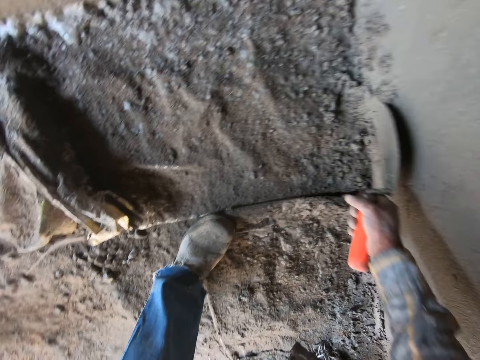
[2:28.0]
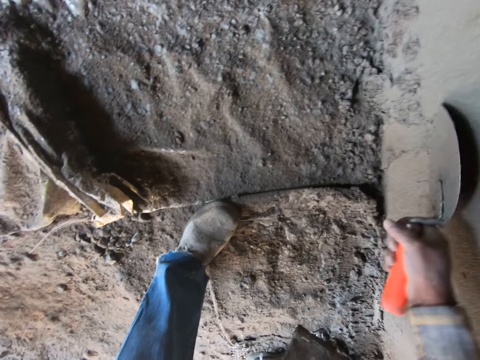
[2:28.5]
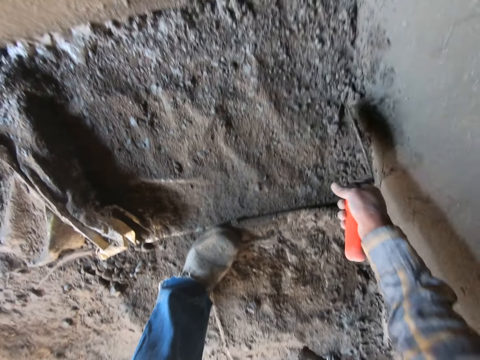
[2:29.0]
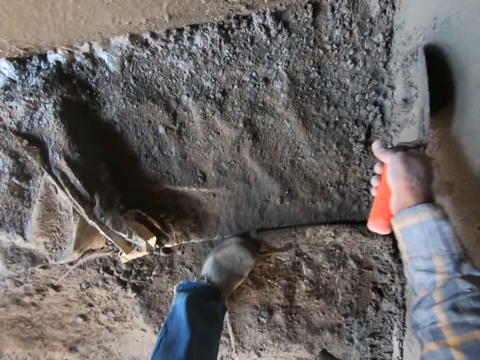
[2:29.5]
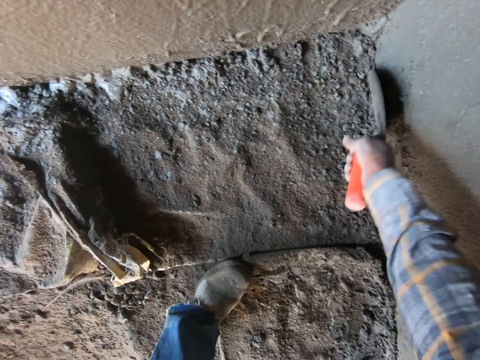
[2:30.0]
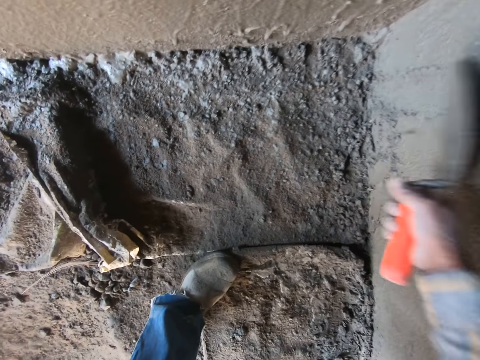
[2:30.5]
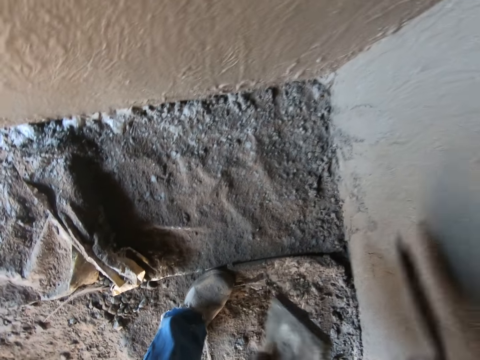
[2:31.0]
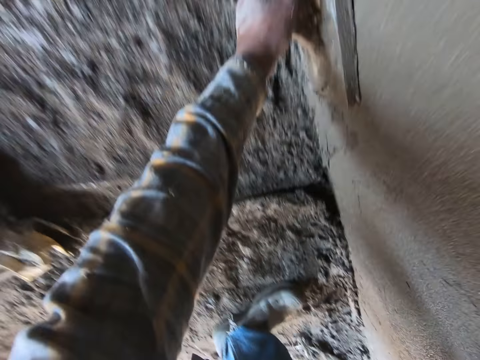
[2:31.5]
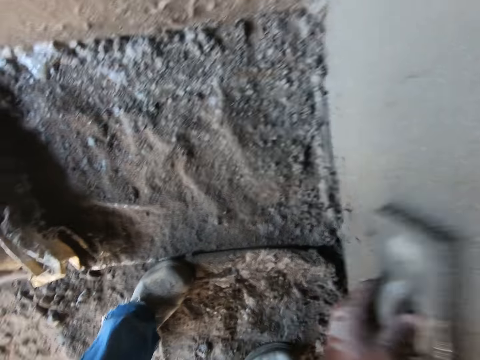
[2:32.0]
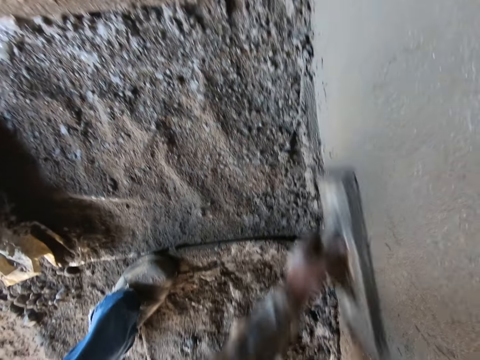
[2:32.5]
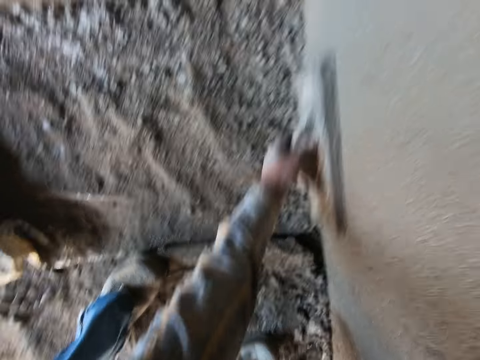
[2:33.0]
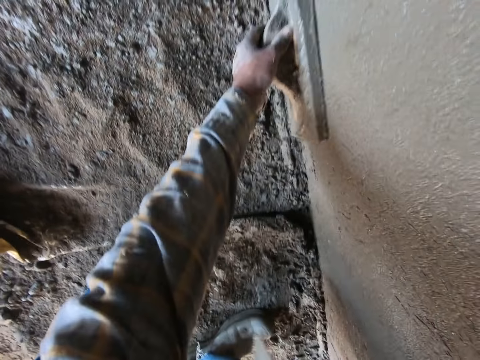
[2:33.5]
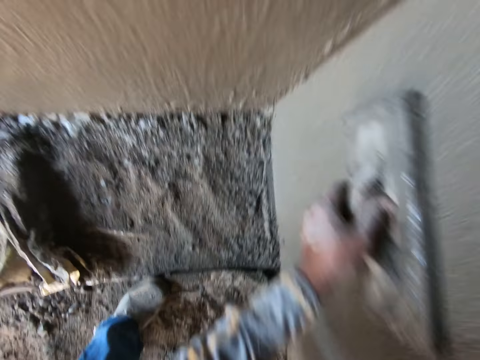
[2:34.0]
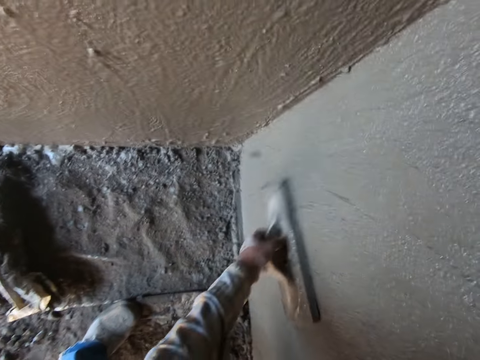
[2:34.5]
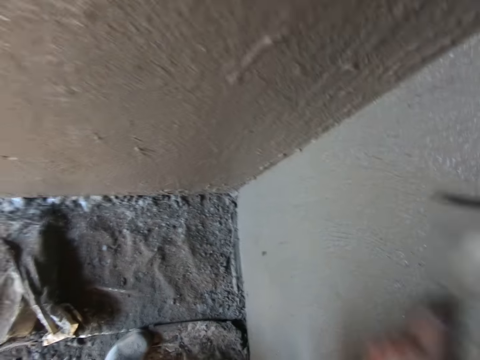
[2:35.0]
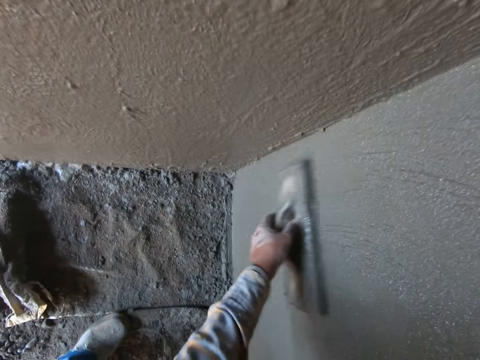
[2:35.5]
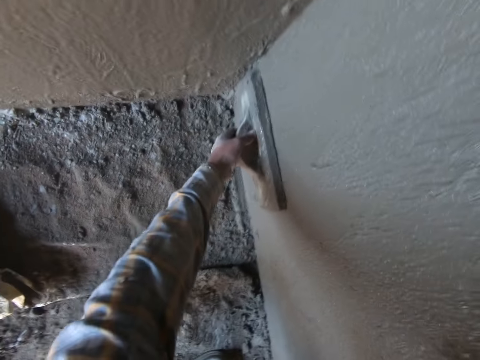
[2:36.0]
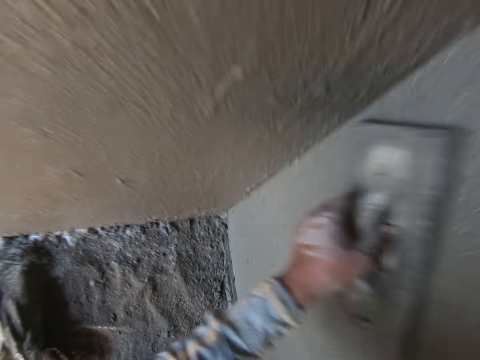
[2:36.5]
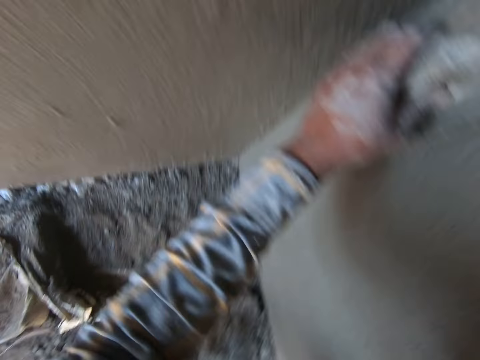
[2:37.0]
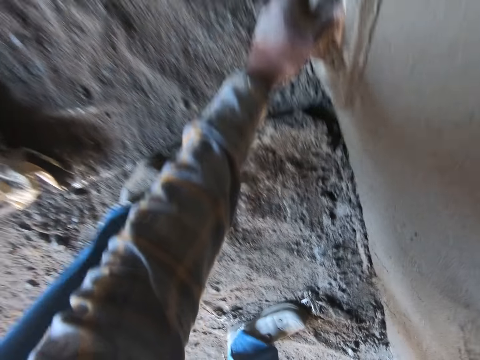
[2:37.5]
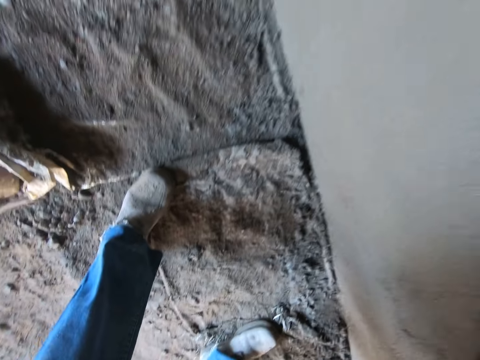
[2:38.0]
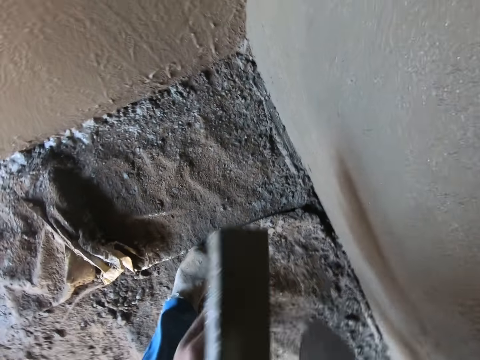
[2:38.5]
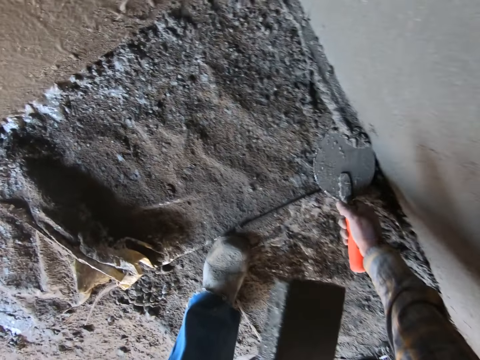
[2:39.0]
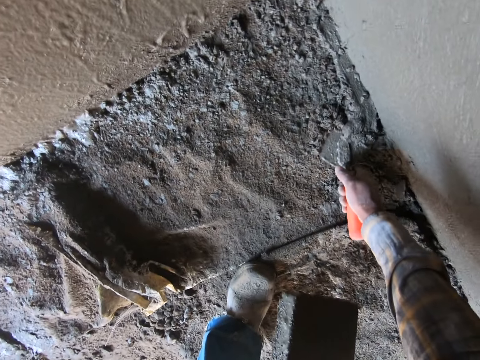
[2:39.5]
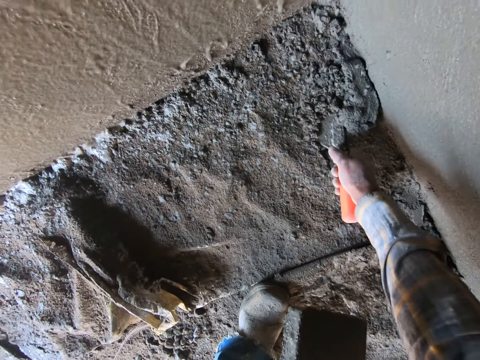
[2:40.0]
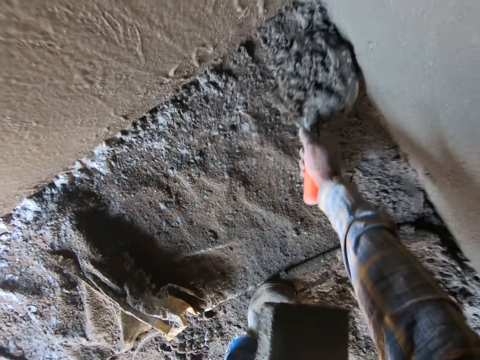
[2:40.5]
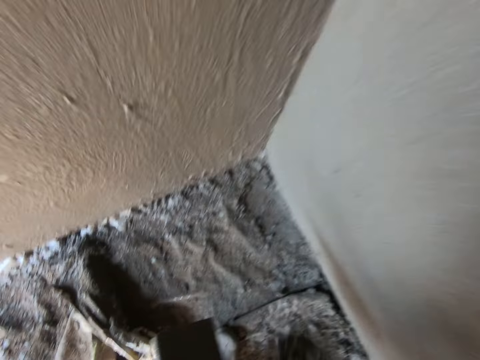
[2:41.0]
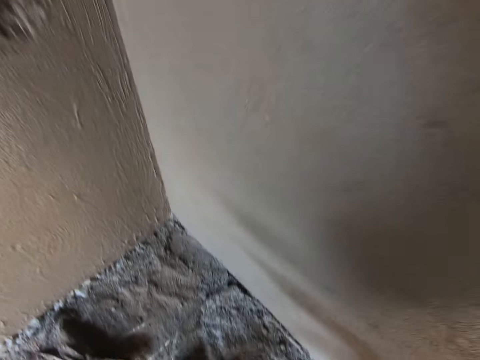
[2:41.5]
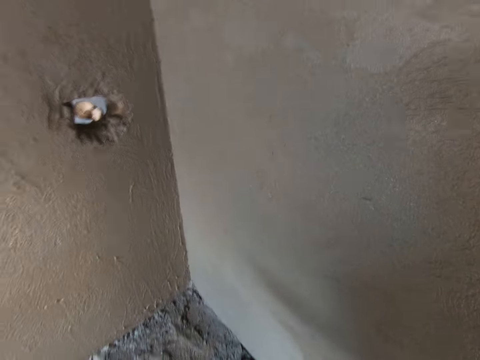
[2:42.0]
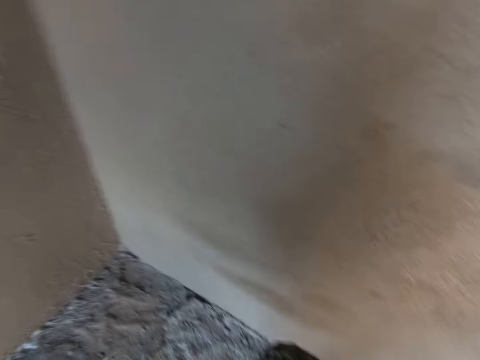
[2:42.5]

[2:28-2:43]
The camera wearer plasters the wall. They smoothen the wall with the wooden float. They scoop mortar from the floor with a trowel.

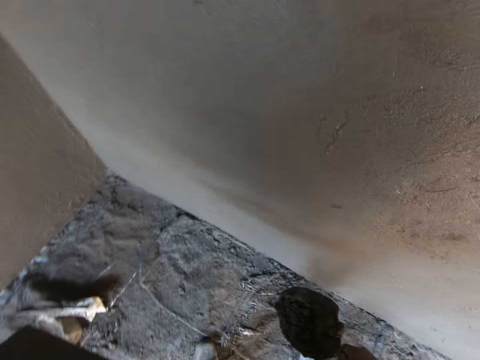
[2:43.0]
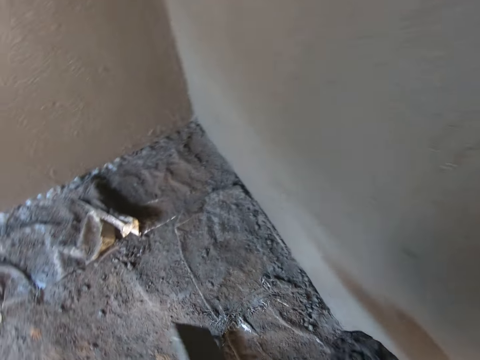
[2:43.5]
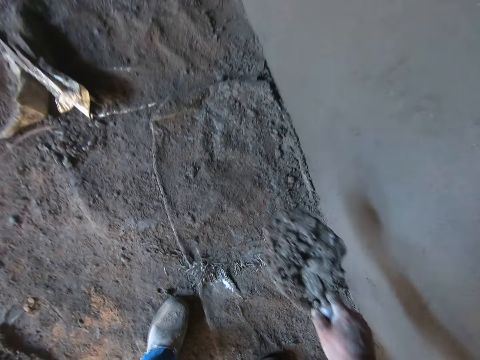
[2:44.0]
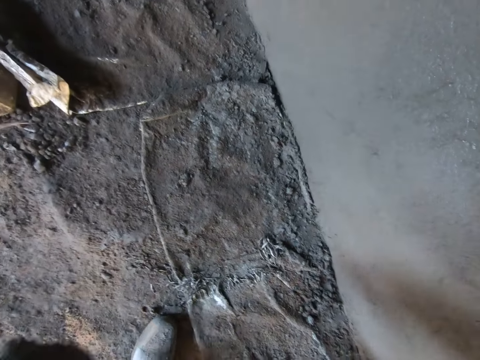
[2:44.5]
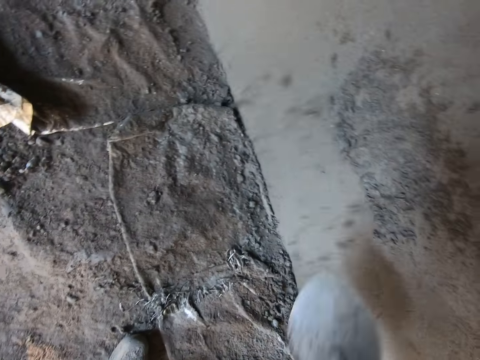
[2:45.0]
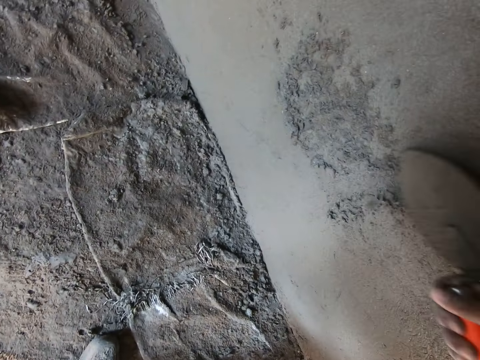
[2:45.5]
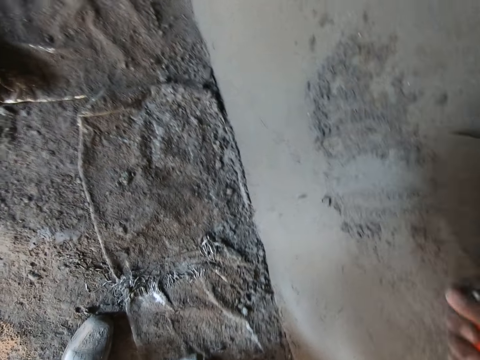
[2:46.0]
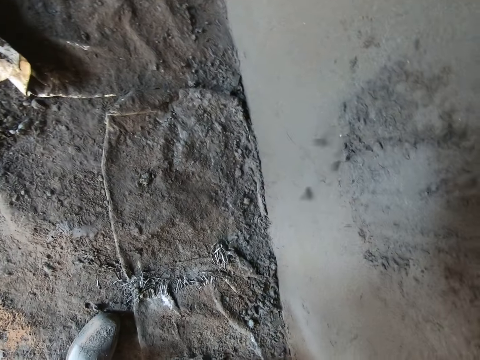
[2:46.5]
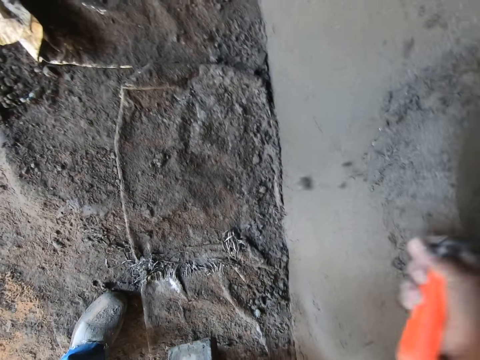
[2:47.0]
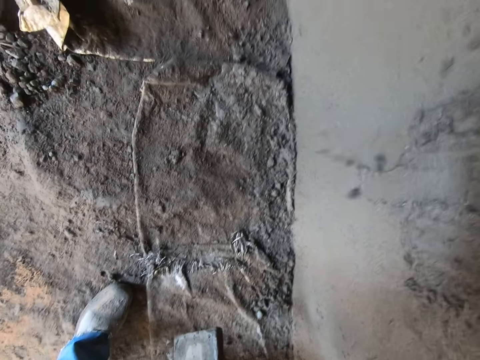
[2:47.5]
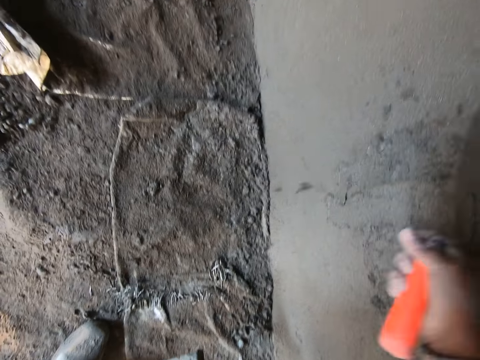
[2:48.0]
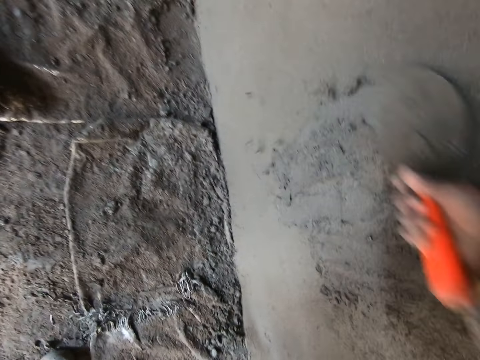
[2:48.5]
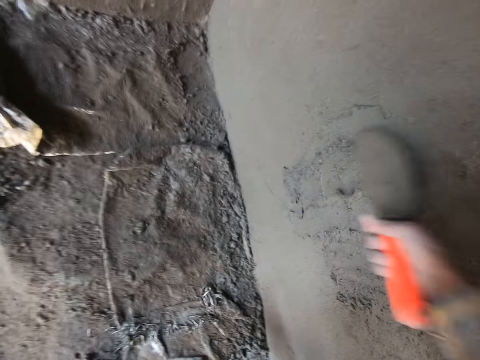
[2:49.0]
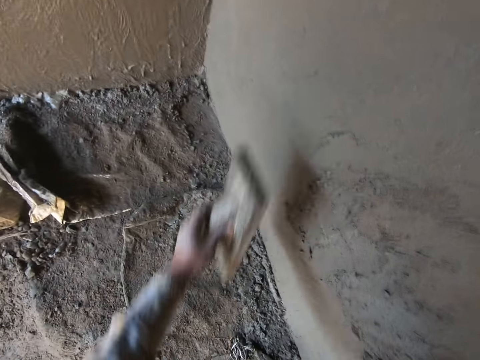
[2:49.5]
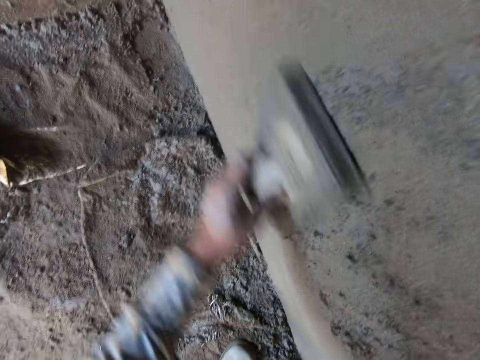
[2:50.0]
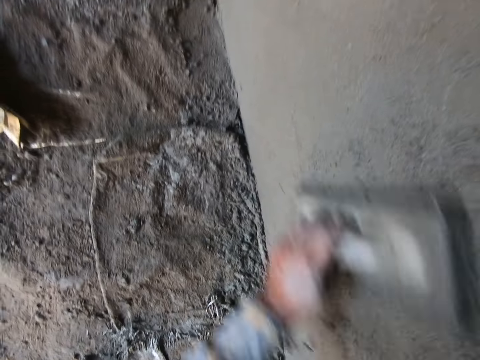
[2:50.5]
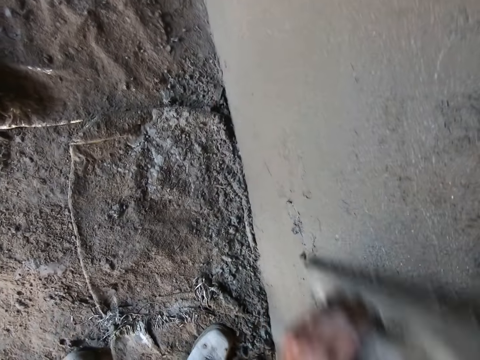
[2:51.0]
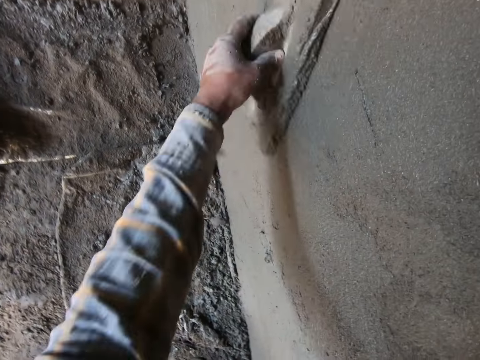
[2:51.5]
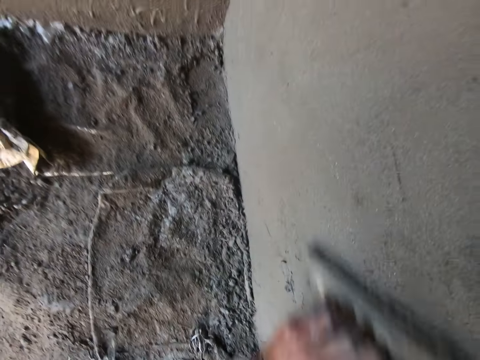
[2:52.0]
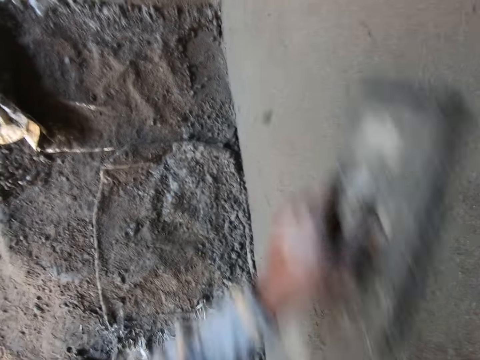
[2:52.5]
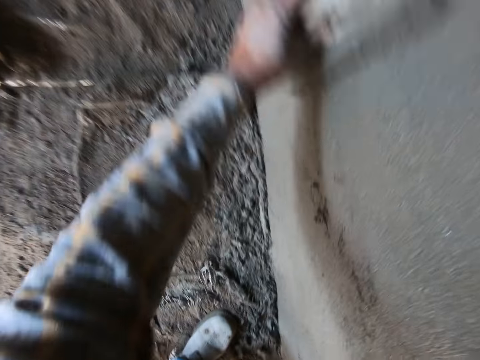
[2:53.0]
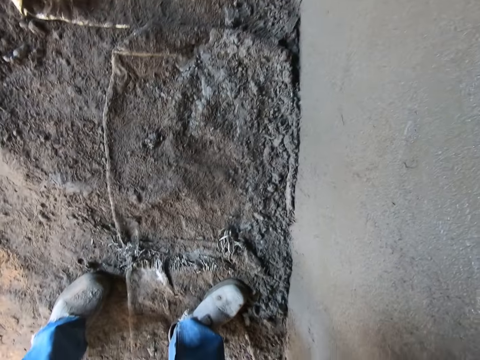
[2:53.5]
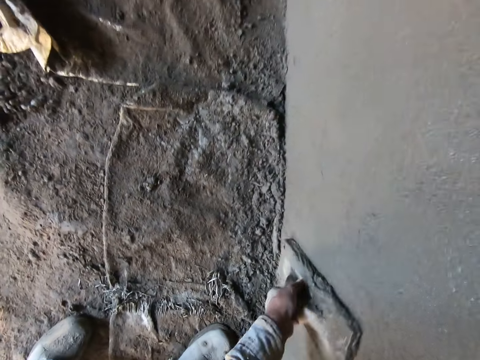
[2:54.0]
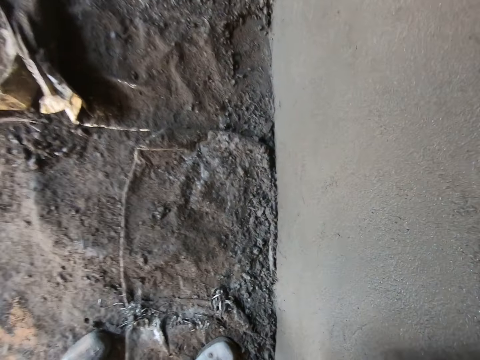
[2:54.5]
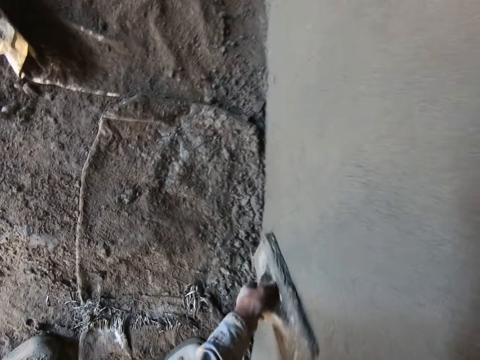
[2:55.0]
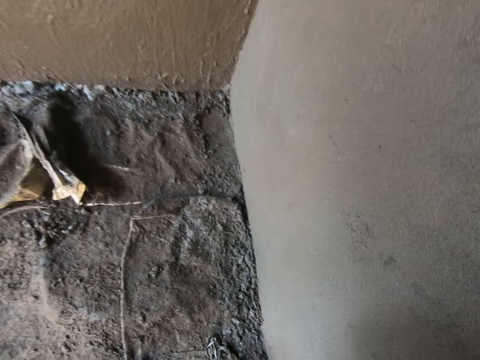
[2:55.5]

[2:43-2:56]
The camera wearer pastes mortar on the wall with the trowel. They plaster the wall. They smoothen the wall with the wooden float.
